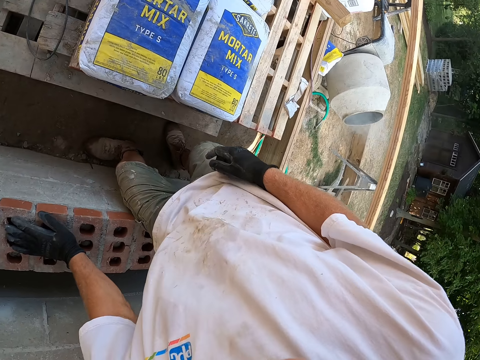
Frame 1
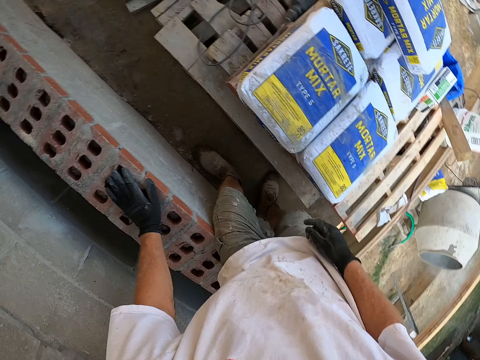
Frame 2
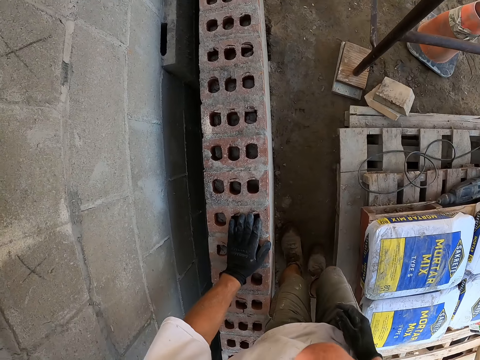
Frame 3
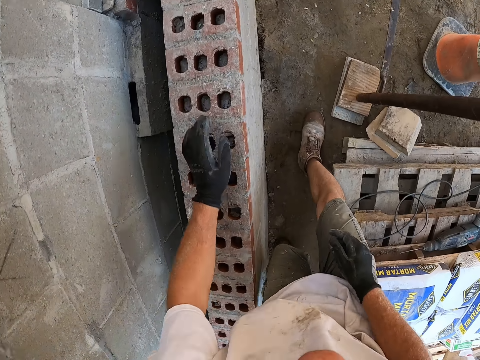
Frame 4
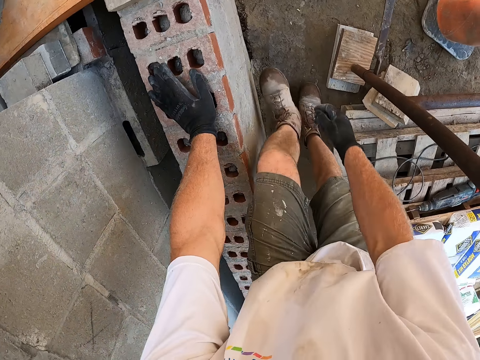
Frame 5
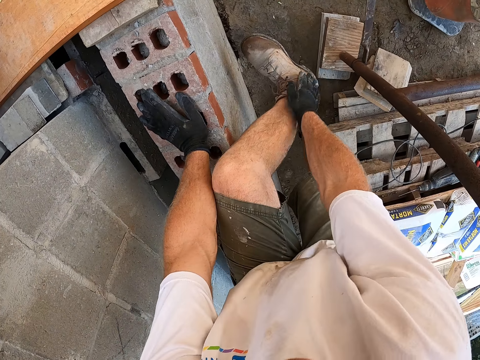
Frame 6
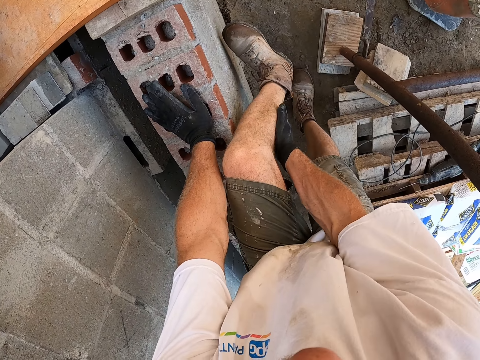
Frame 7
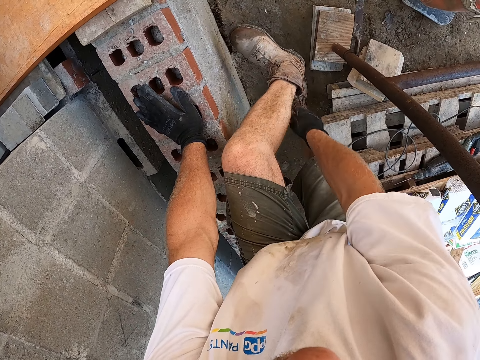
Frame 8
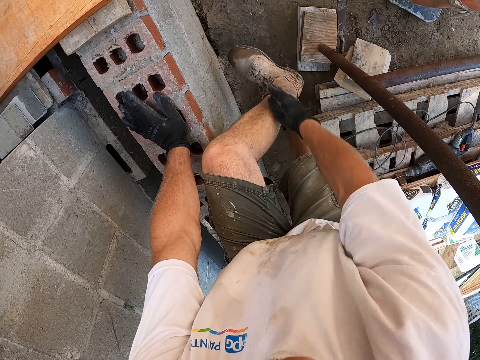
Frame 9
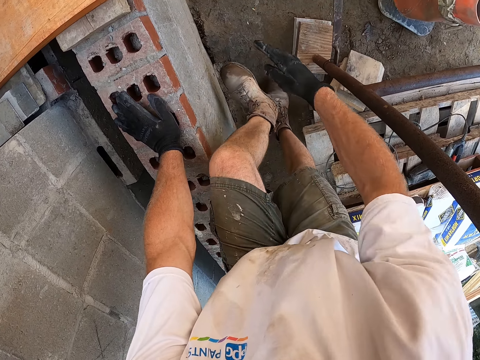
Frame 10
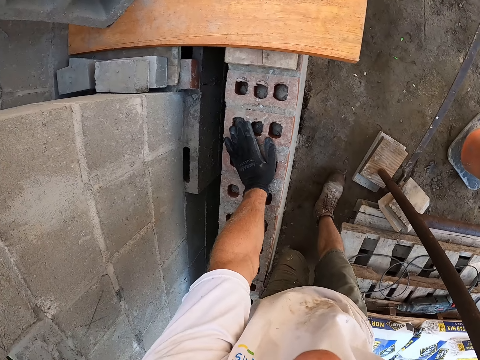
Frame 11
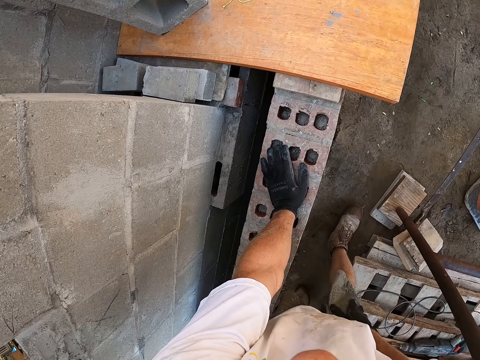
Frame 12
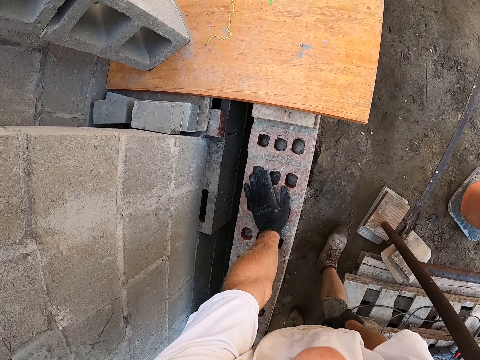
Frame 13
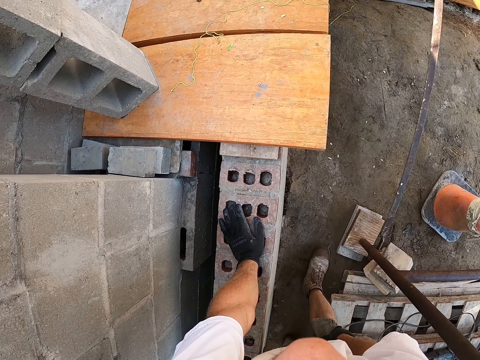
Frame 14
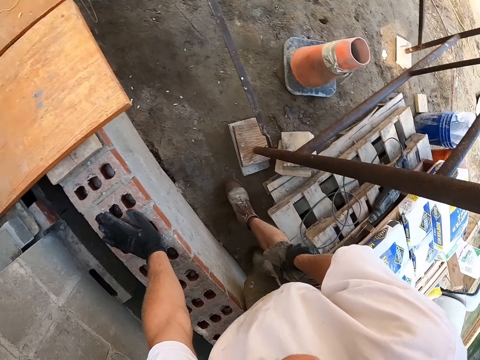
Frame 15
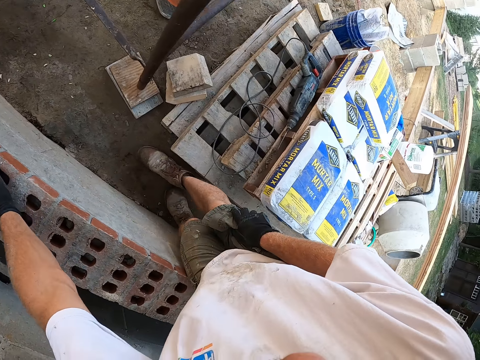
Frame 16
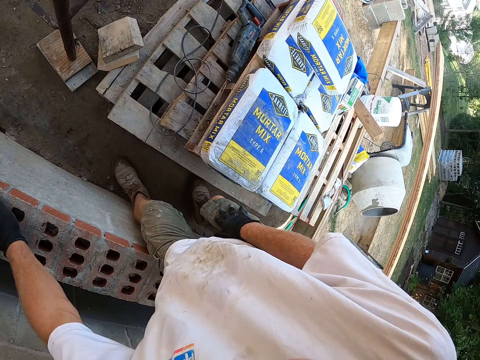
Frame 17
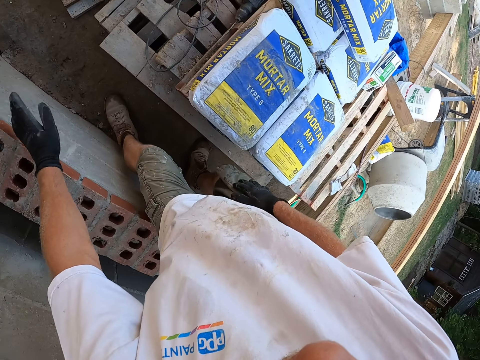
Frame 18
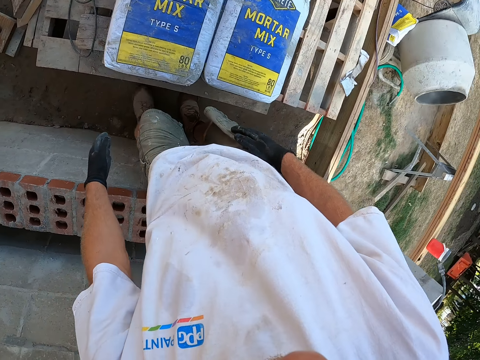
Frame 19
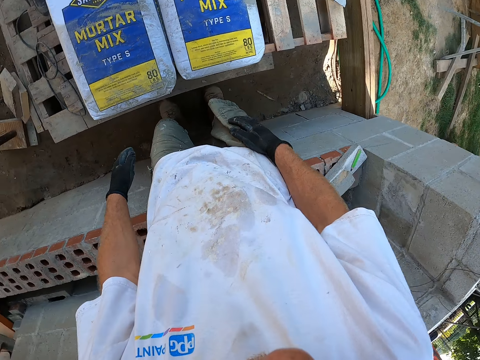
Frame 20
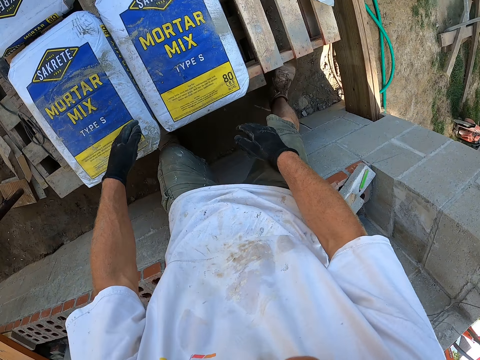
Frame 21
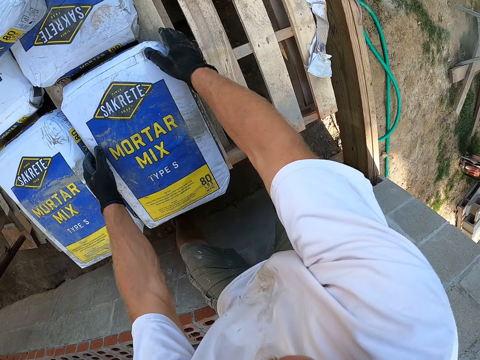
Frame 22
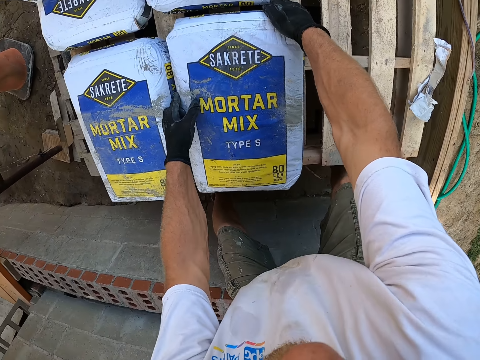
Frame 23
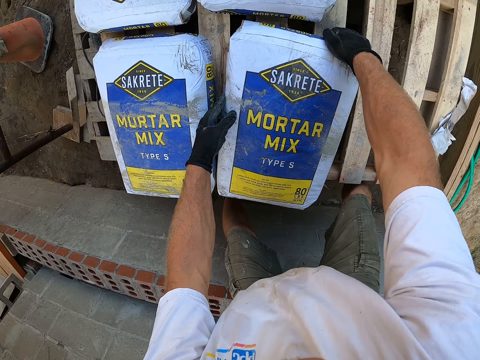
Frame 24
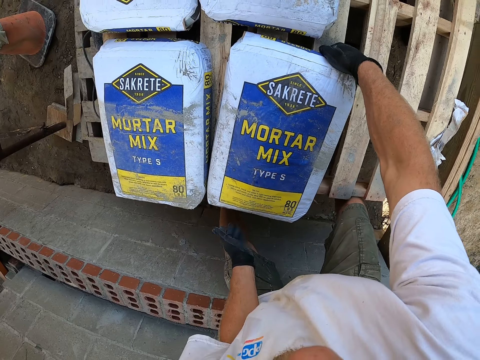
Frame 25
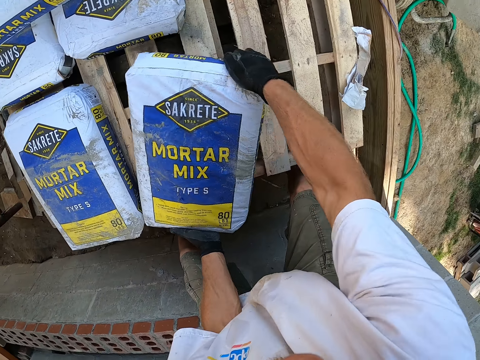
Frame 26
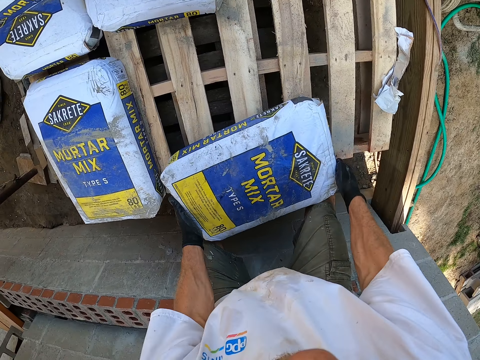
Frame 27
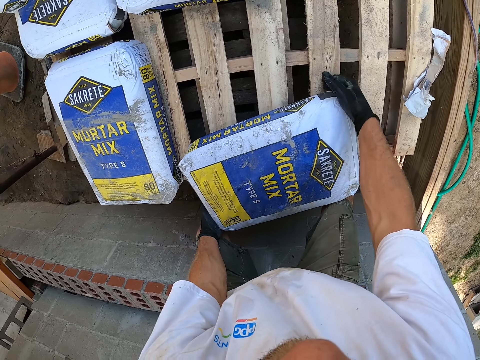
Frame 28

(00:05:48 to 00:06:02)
The camera wearer places his left hand on a brick fence. He dusts his left shoe. He wipes his leg with his hand. He looks around. He moves another bag of mortar mix on the pallet. He picks up the cement from the pallet.

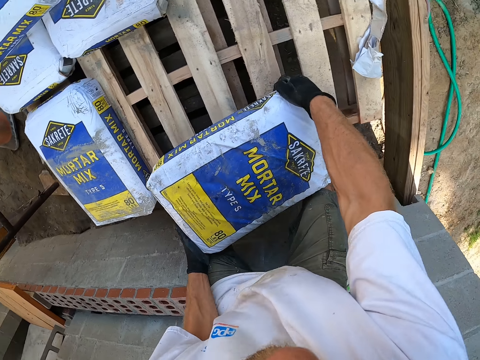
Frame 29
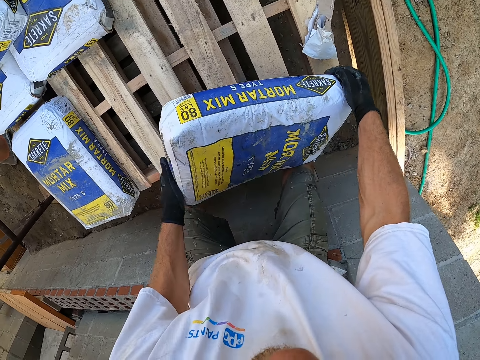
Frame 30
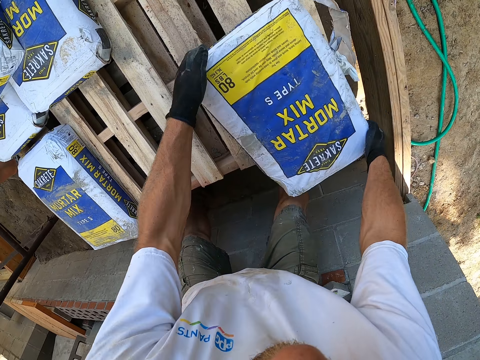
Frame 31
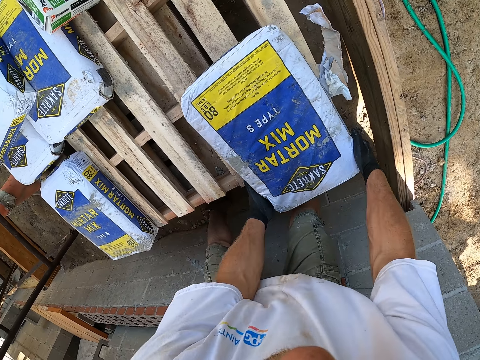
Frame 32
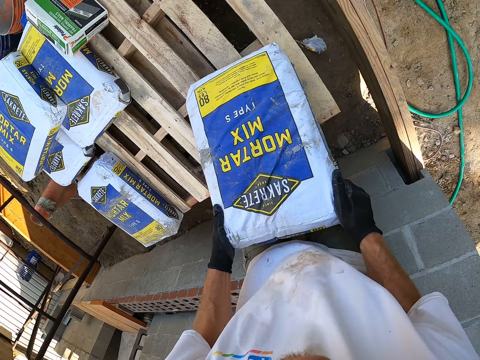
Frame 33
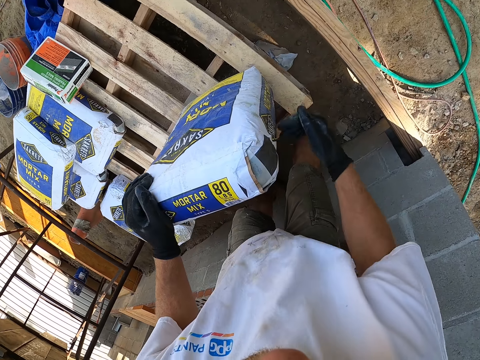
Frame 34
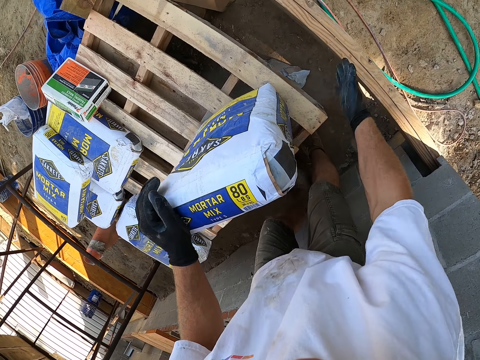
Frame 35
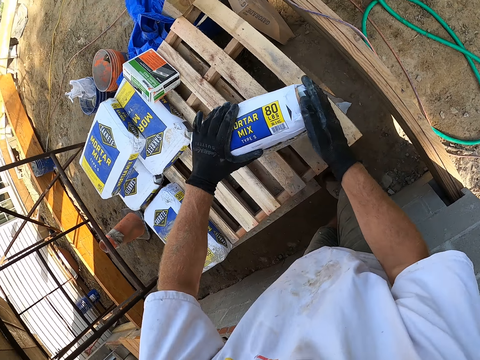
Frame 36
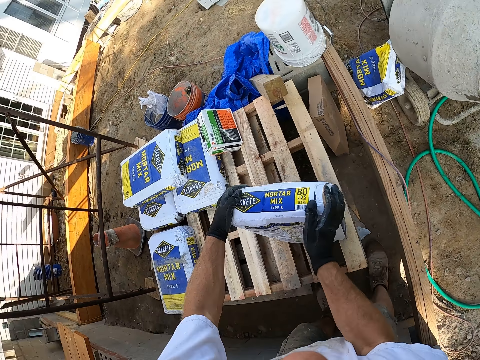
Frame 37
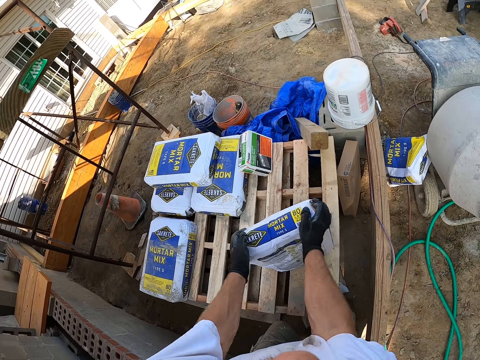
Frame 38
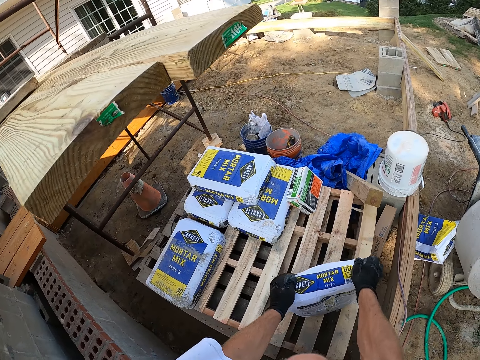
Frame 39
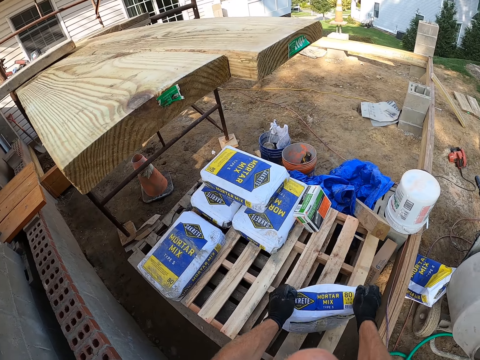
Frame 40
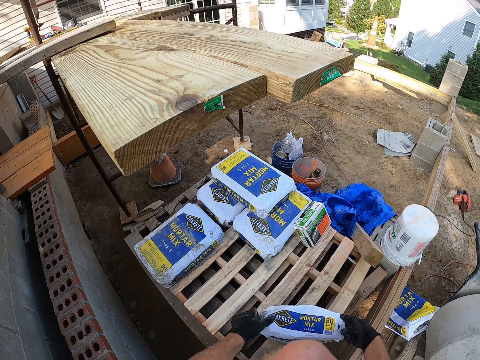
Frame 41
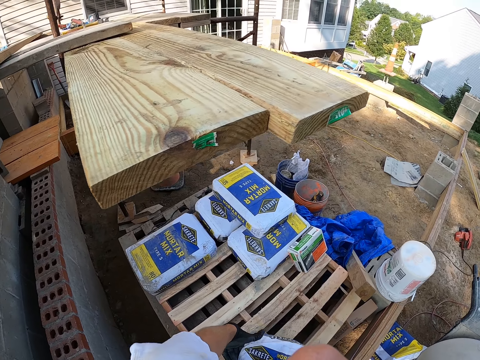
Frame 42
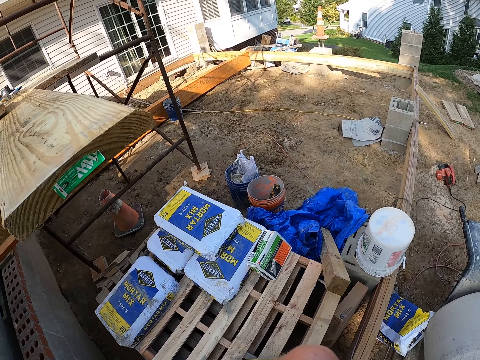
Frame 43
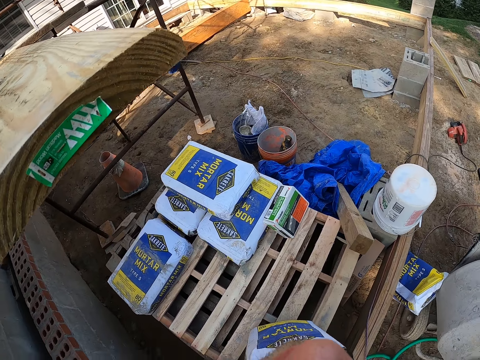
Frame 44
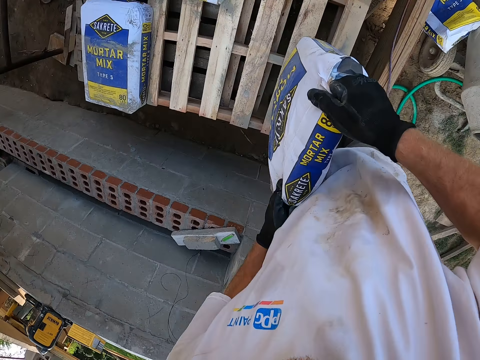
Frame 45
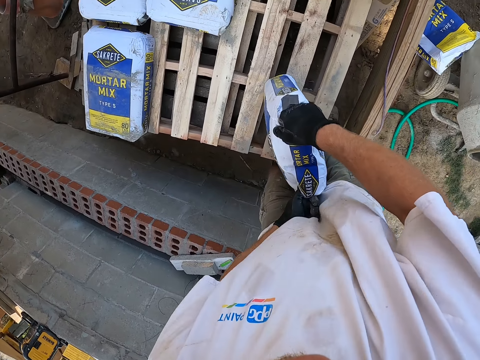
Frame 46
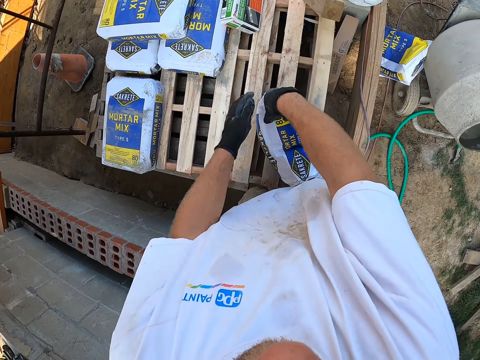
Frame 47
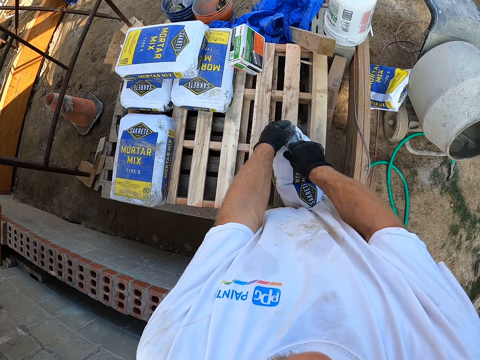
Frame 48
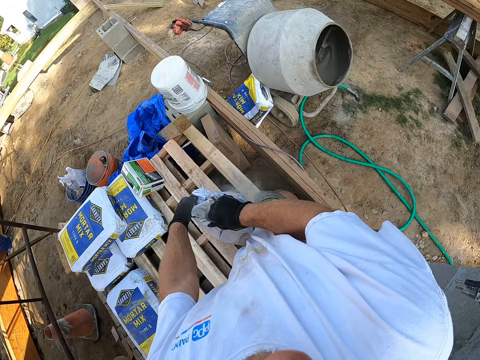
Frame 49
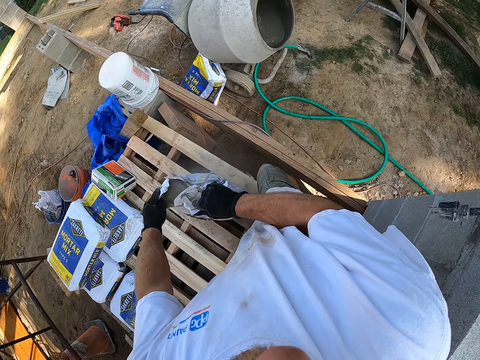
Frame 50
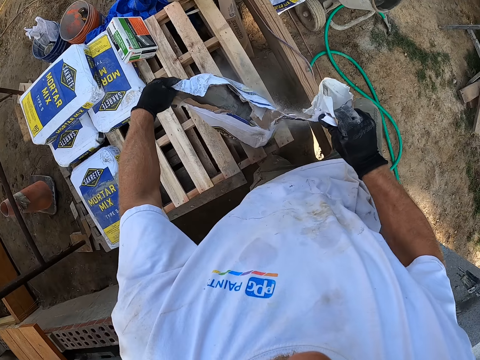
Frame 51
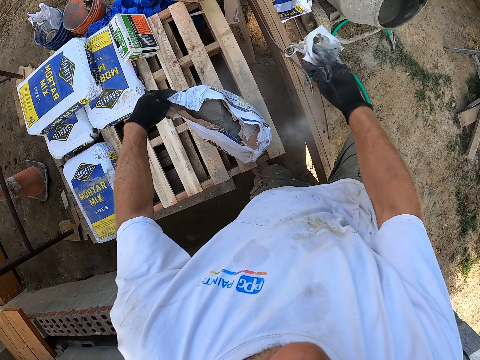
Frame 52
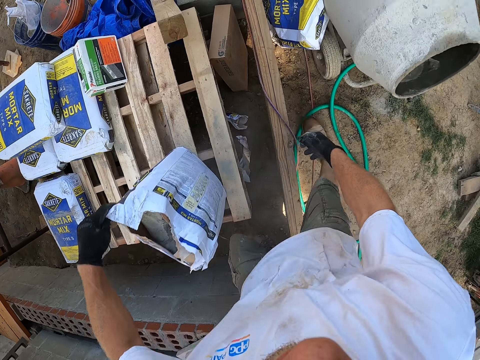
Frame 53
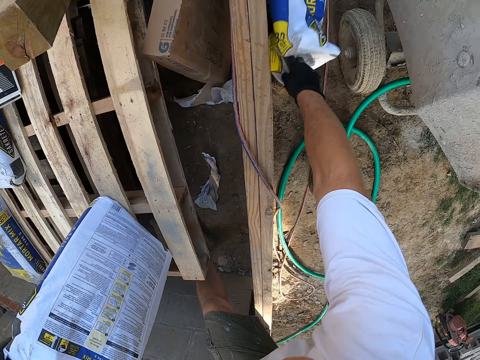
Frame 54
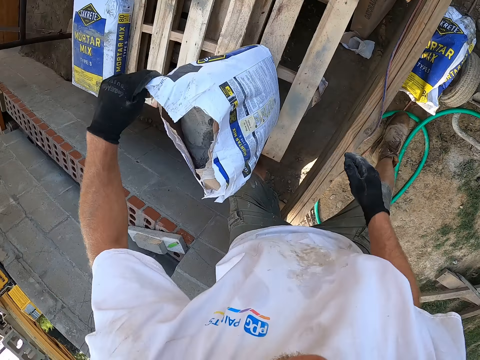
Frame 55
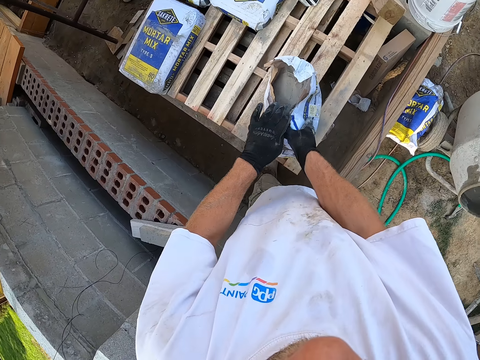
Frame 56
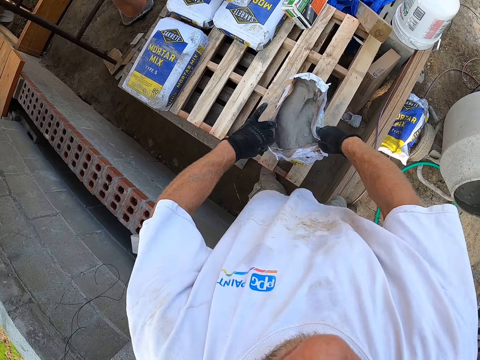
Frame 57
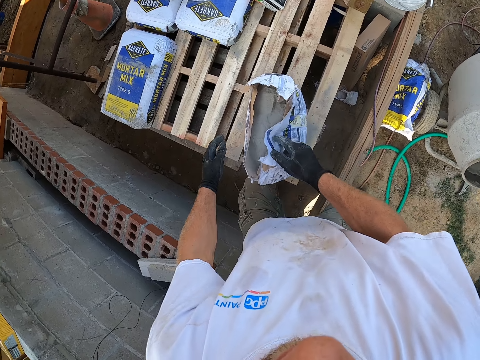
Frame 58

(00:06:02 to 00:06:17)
The camera wearer stands the bag of mortar mix on the pallet. They shake the cement in the sack. They open the bag of mortar mix on the pallet. They throw the piece of cement sack on the ground. They touch the empty bag of mortar mix on the ground. They remove the sack from the concrete mixer. They expand the bag of mortar mix on the pallet.
